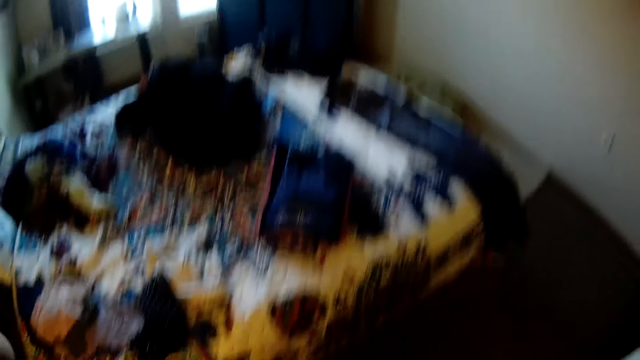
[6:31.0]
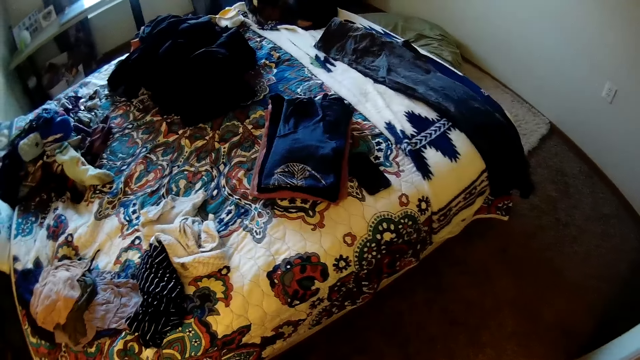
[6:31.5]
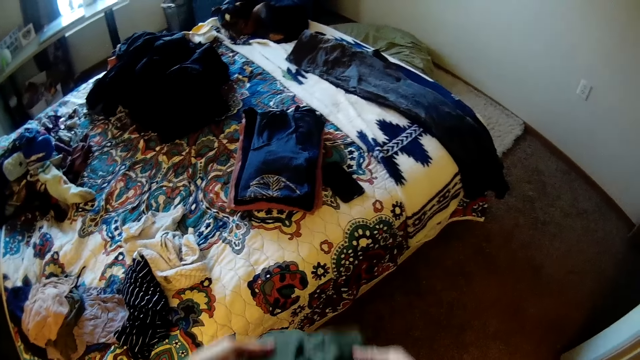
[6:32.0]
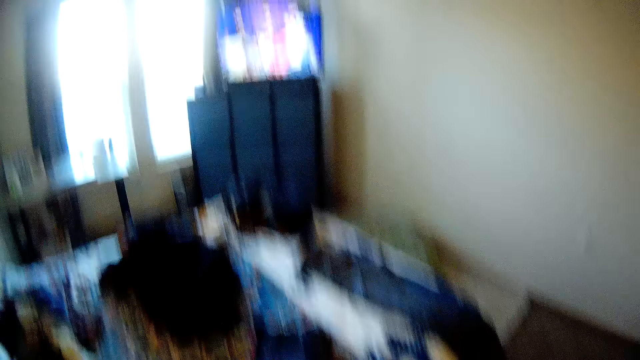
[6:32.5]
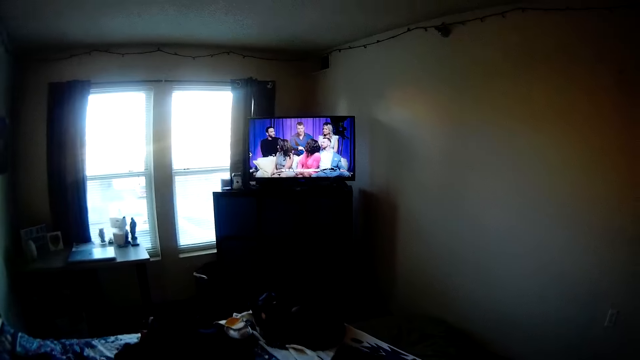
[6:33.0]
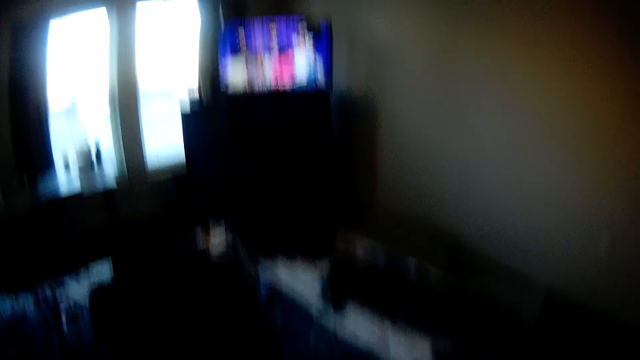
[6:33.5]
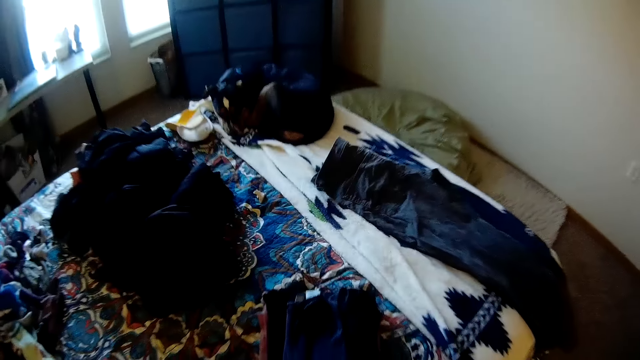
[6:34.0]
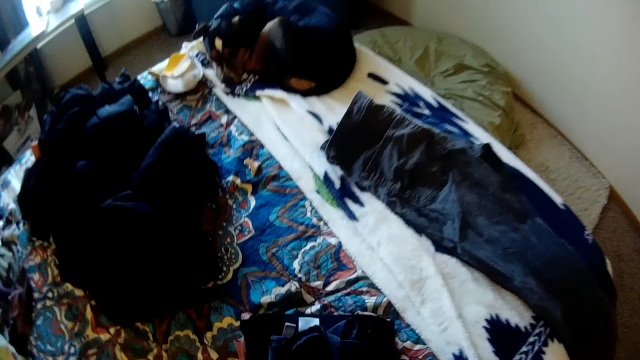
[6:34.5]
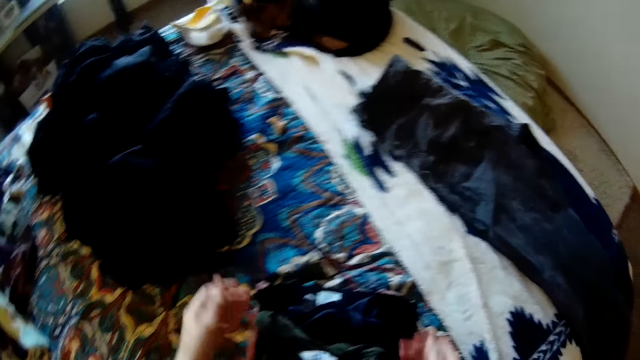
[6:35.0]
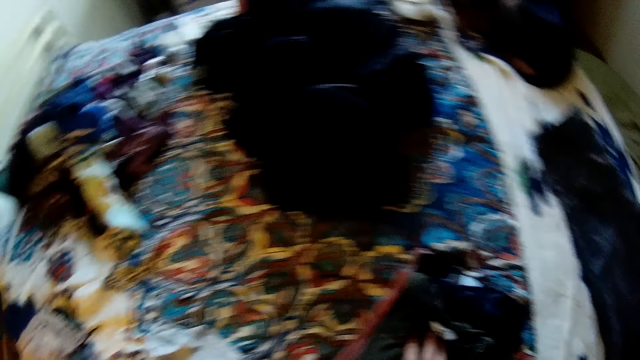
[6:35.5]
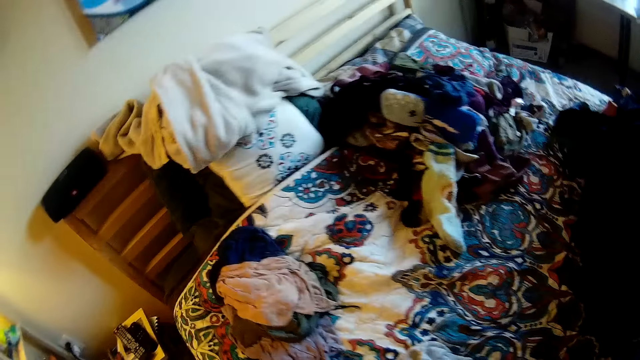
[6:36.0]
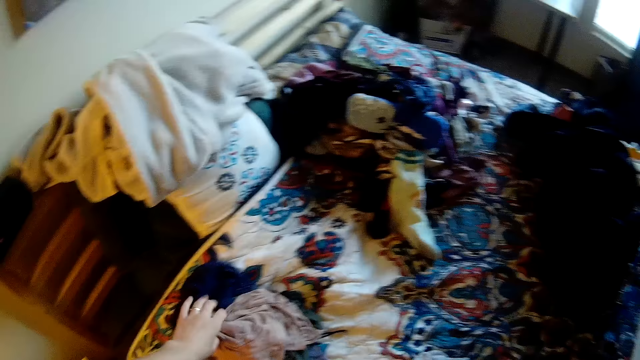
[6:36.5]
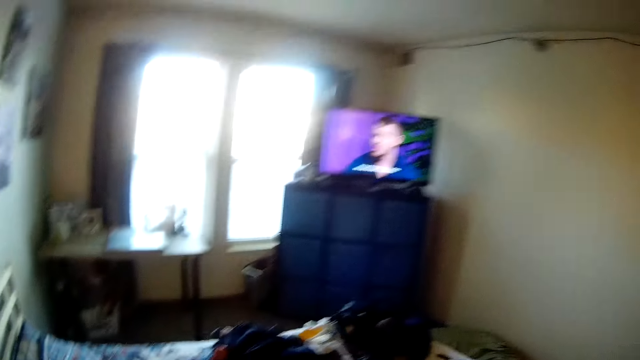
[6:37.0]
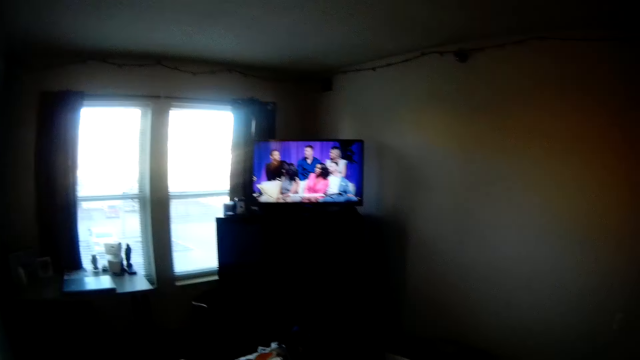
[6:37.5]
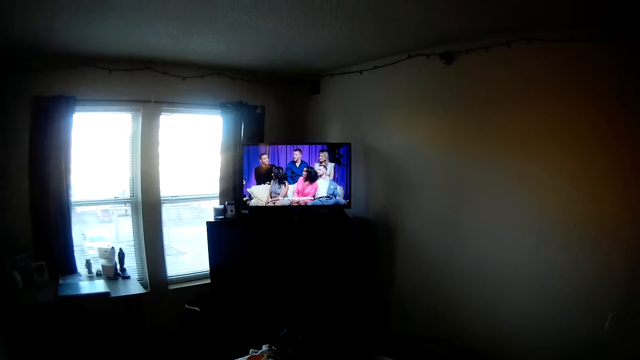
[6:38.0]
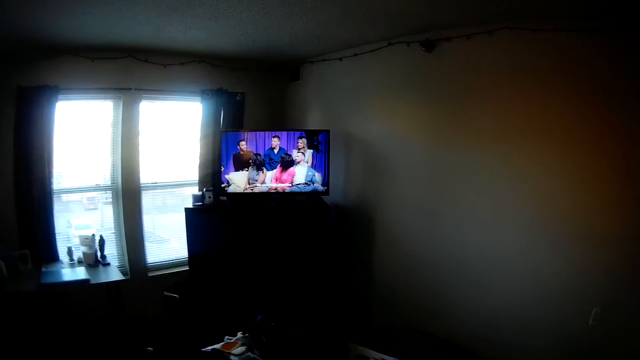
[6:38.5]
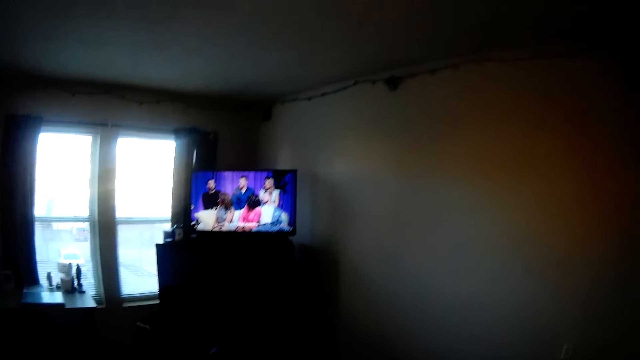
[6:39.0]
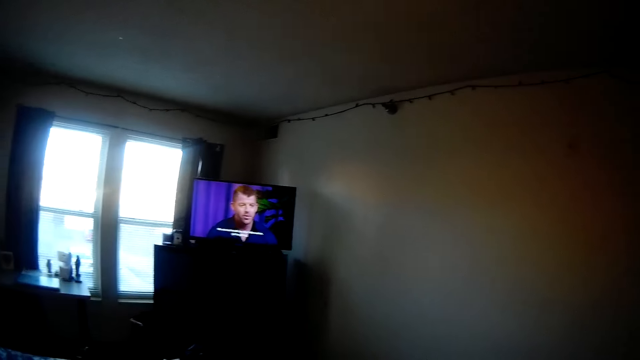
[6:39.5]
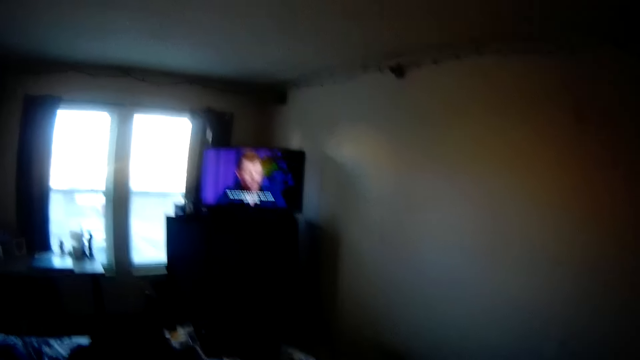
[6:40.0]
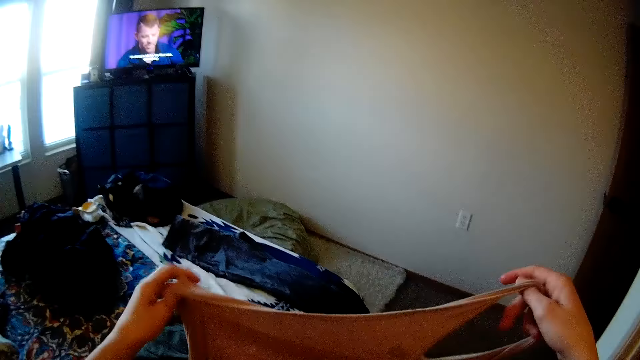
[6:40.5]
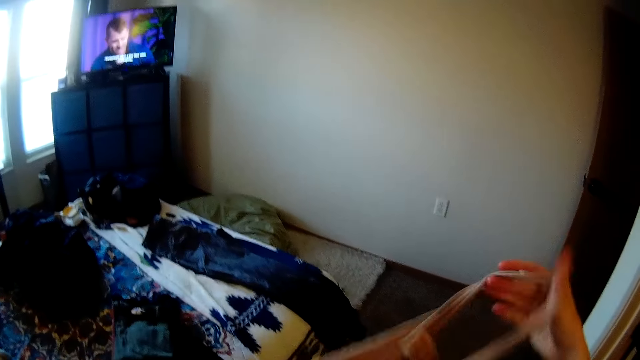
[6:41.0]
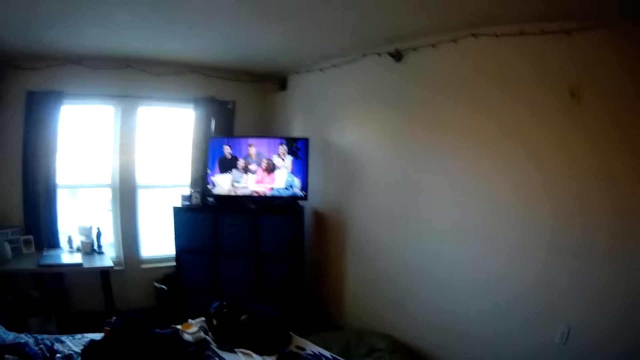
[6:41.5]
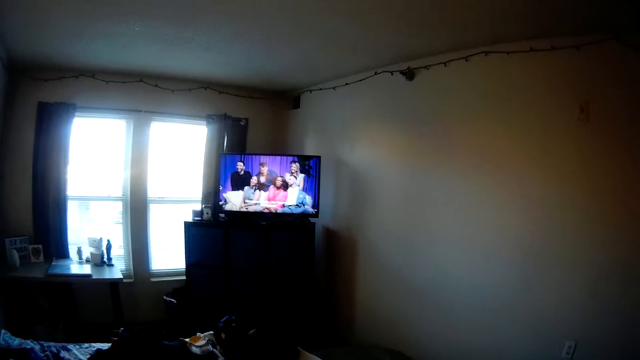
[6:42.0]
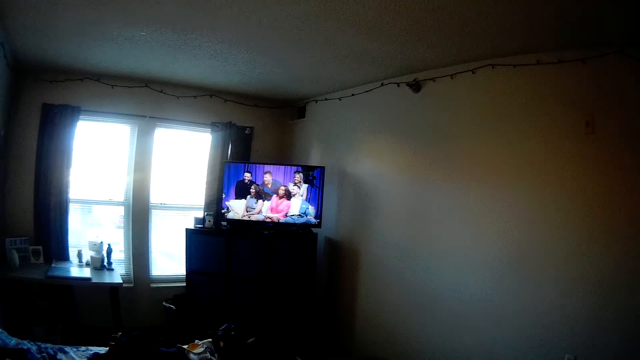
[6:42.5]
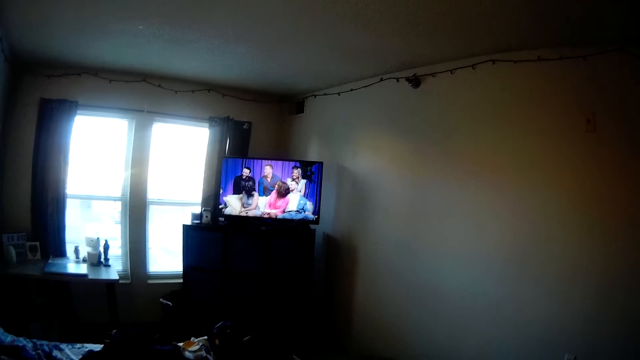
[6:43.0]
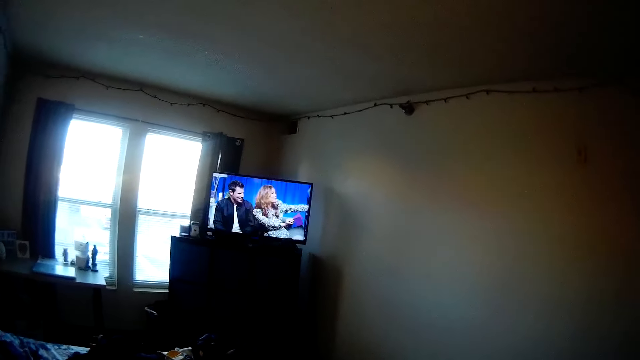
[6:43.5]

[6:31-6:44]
The camera wearer places the cloth on a stack of clothes on the bed. They pick up another piece of cloth. They watch the television. They hold the cloth.

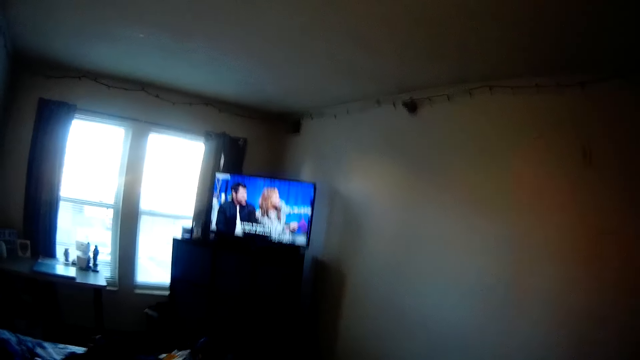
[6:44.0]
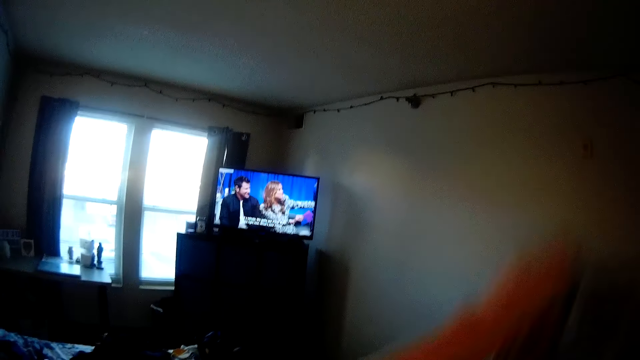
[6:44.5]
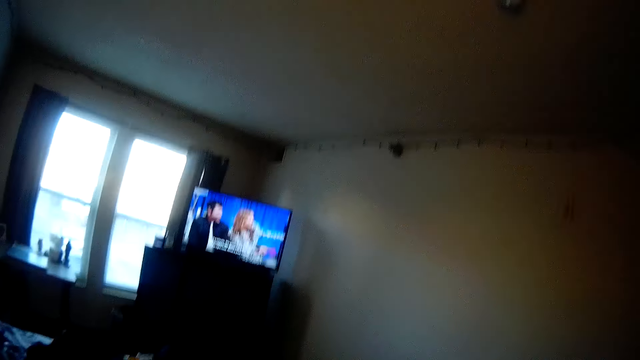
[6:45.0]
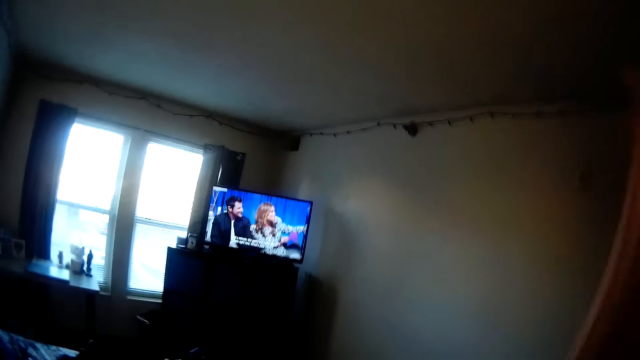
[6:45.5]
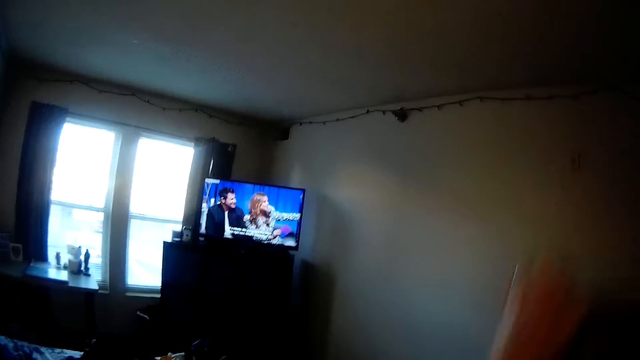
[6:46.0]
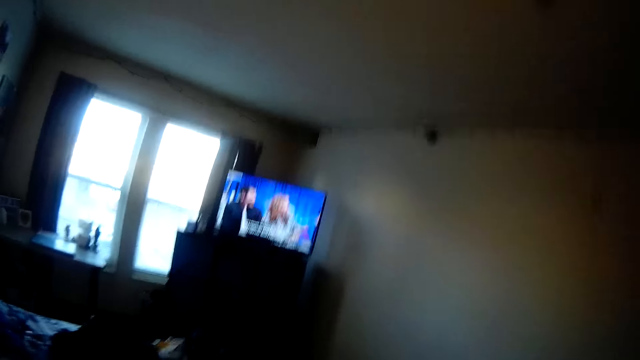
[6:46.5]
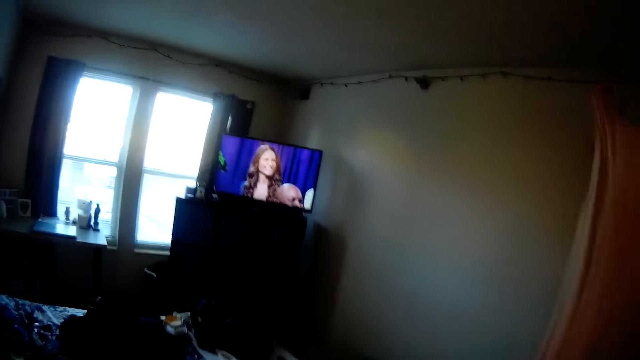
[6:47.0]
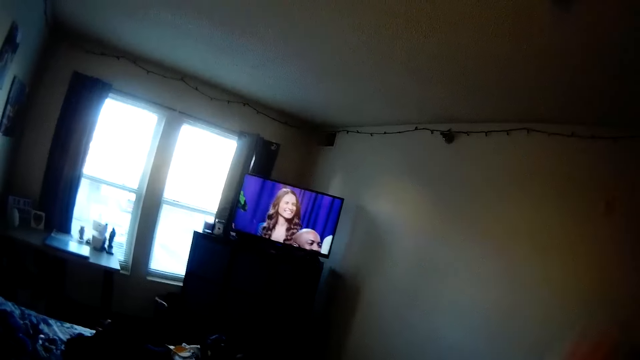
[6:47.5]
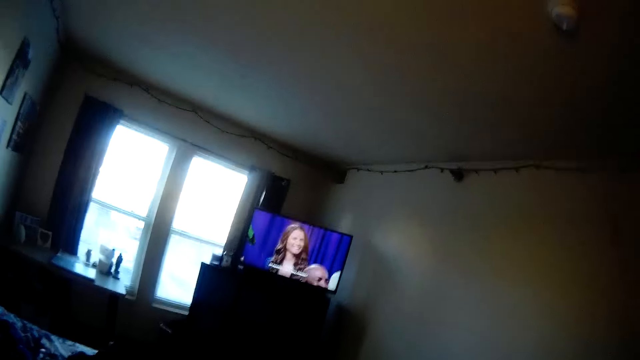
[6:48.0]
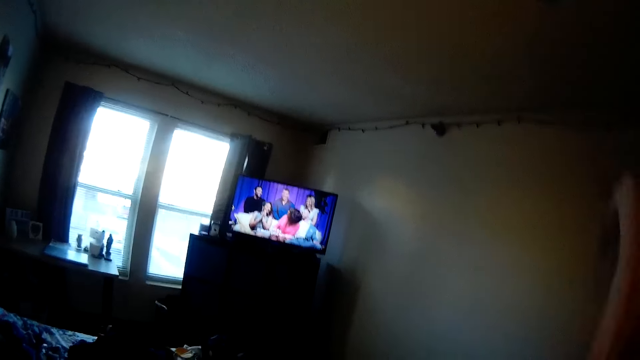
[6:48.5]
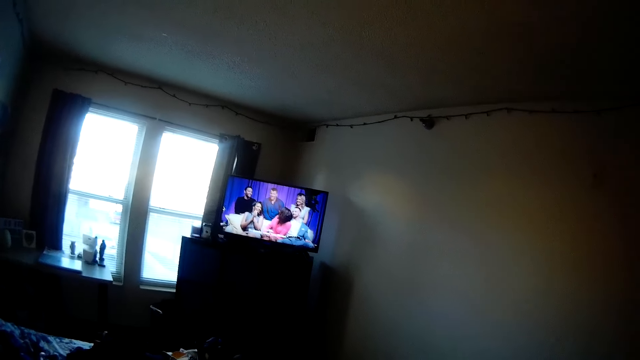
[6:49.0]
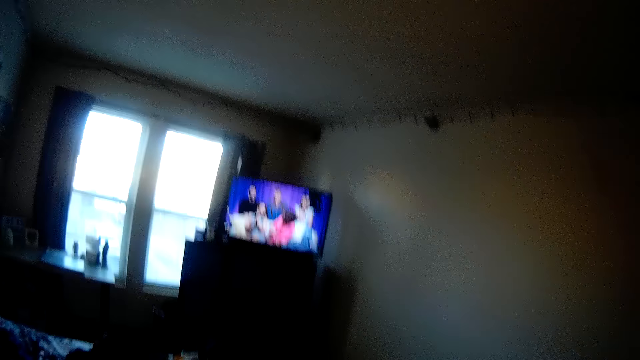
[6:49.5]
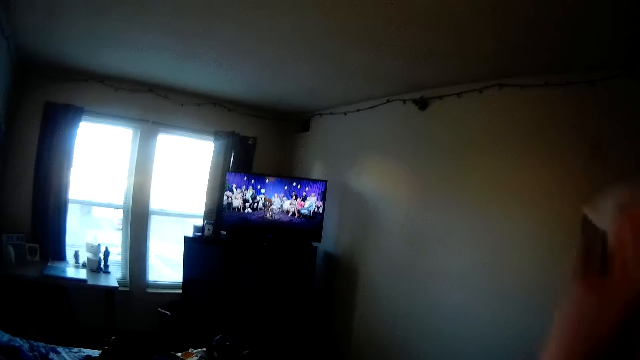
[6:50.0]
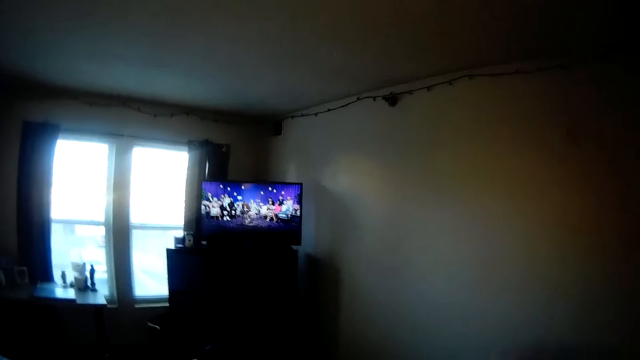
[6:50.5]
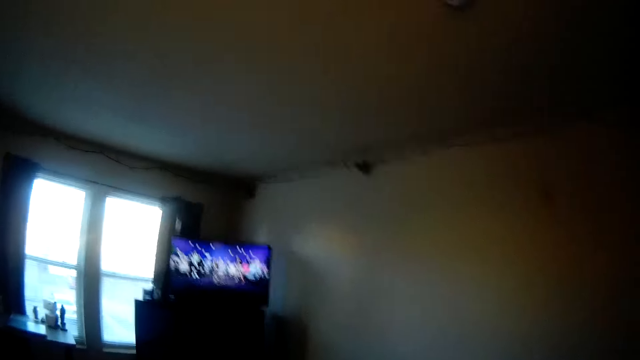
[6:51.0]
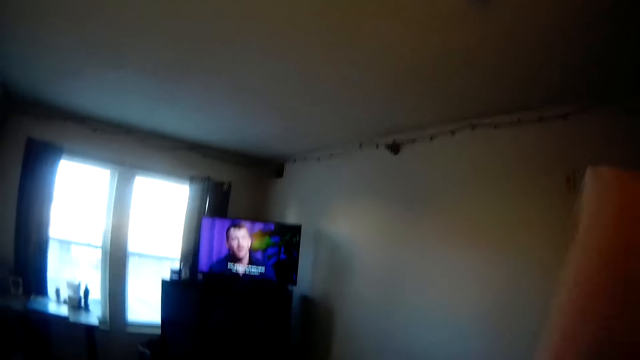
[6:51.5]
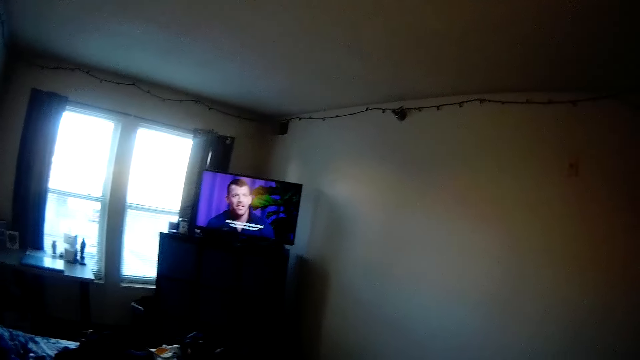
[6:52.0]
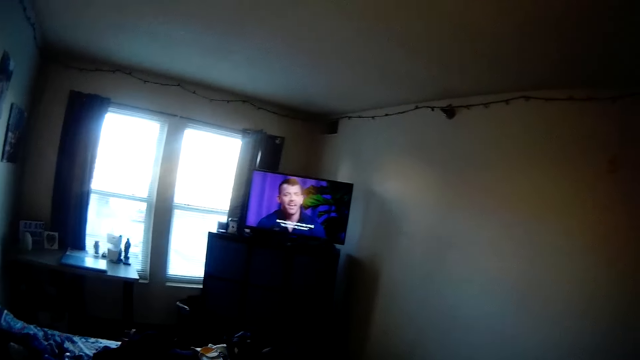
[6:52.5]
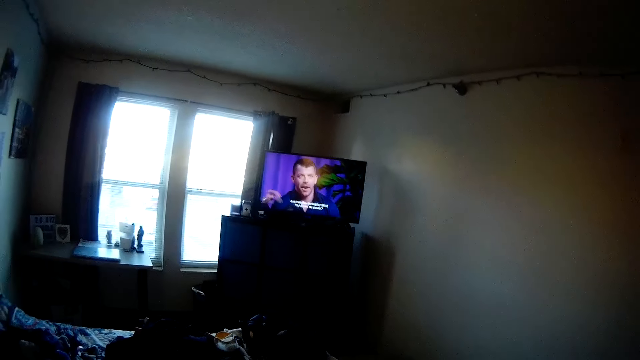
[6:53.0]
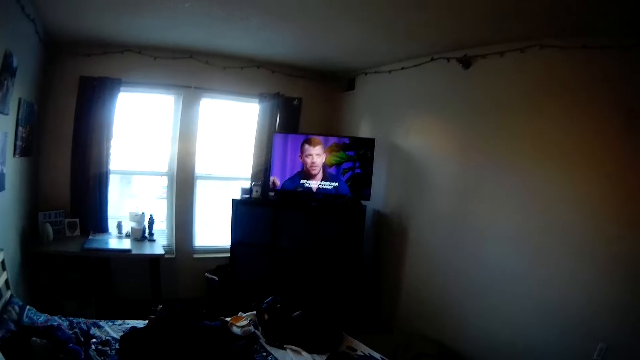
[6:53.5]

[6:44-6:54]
The camera wearer shakes the cloth.
